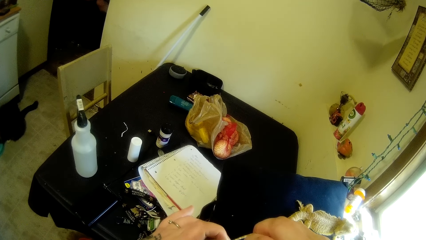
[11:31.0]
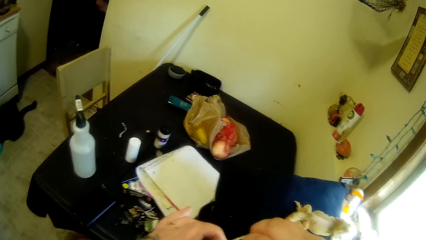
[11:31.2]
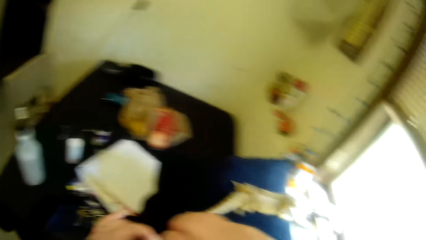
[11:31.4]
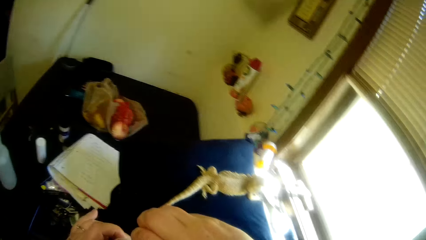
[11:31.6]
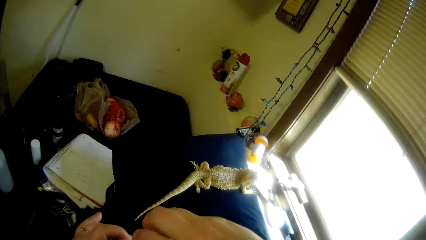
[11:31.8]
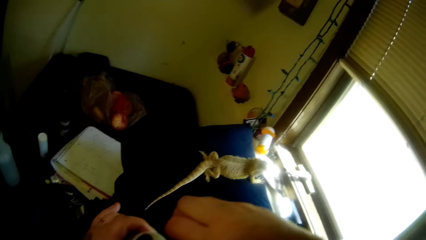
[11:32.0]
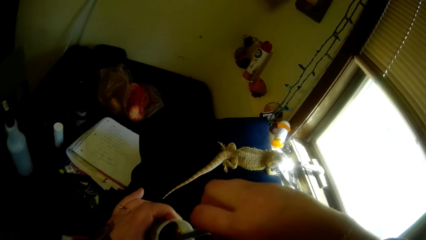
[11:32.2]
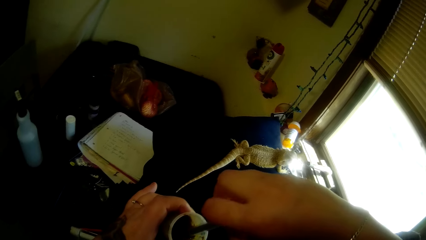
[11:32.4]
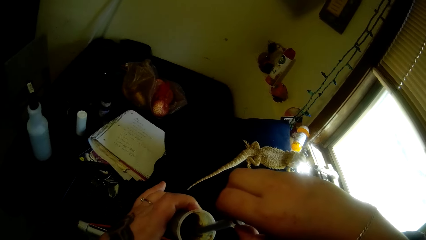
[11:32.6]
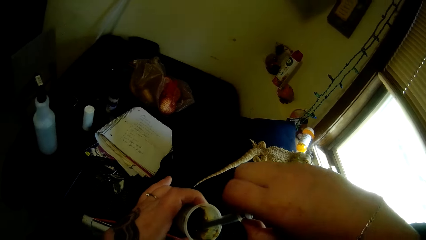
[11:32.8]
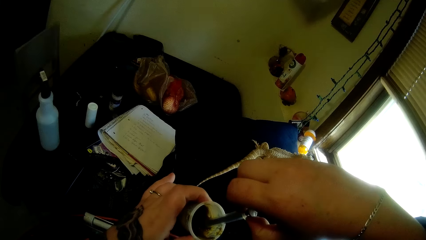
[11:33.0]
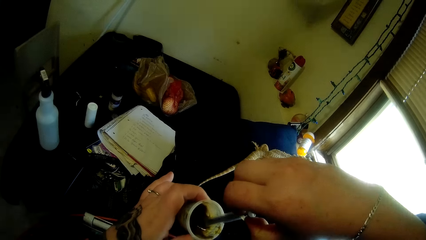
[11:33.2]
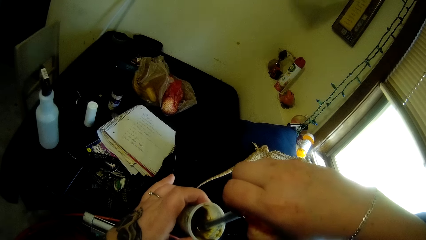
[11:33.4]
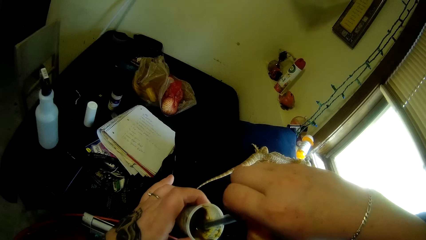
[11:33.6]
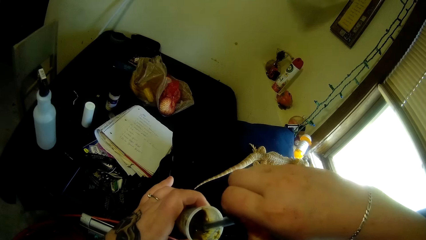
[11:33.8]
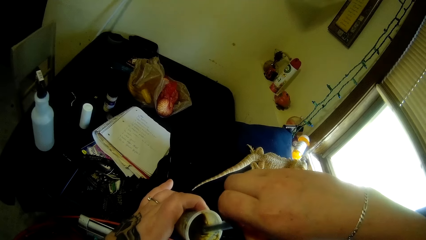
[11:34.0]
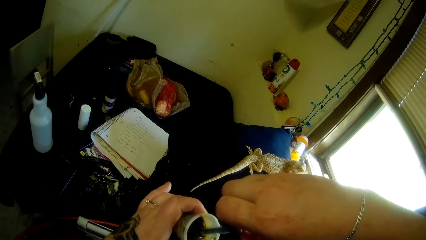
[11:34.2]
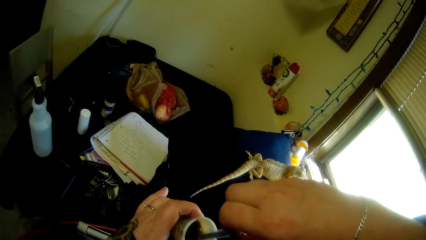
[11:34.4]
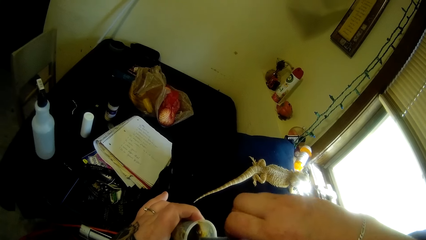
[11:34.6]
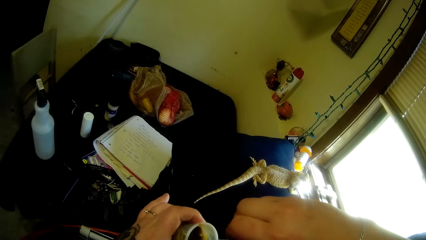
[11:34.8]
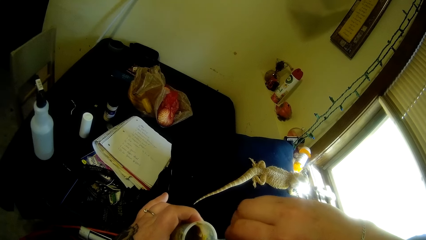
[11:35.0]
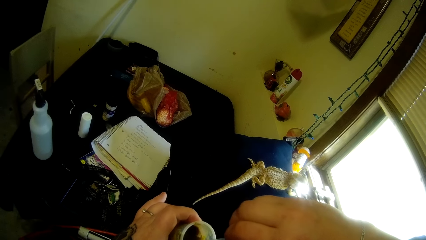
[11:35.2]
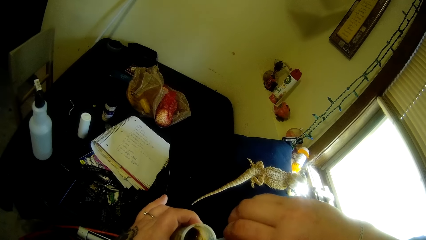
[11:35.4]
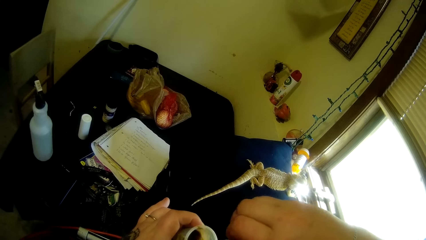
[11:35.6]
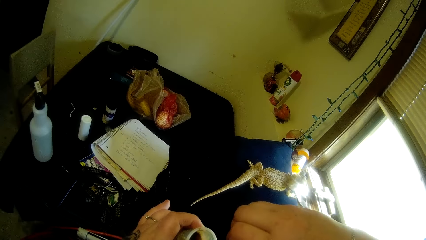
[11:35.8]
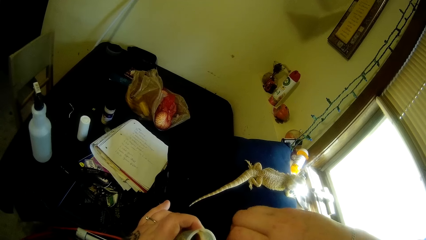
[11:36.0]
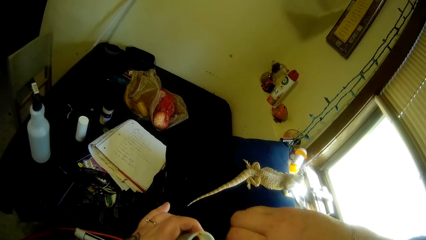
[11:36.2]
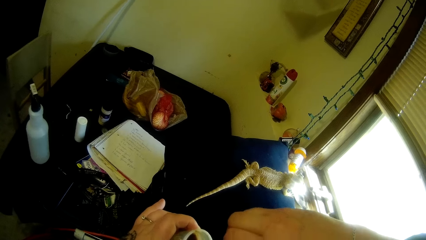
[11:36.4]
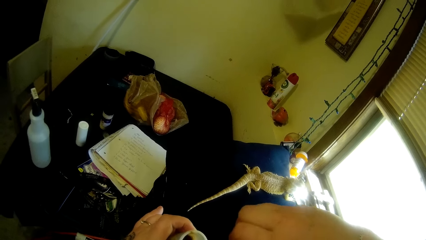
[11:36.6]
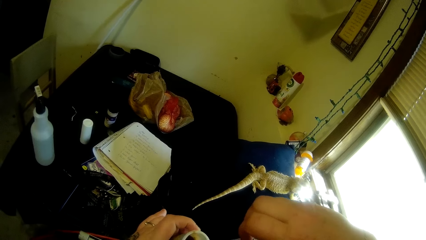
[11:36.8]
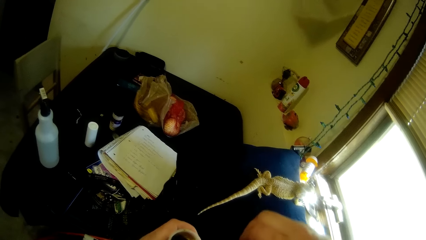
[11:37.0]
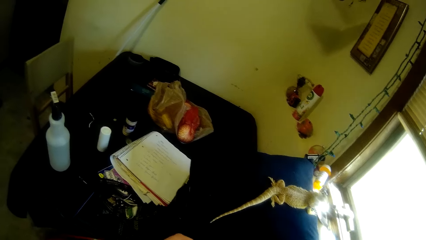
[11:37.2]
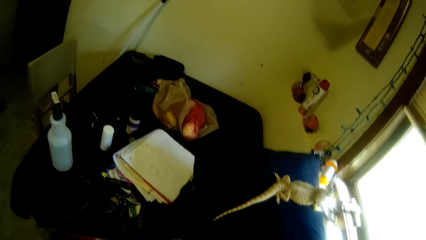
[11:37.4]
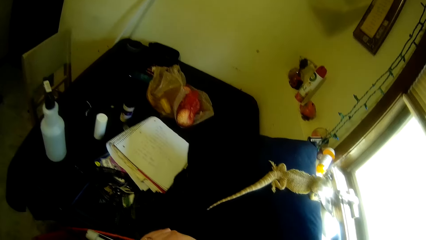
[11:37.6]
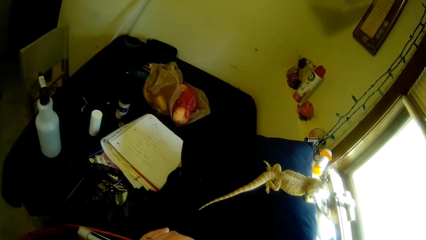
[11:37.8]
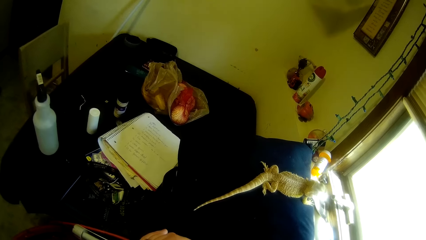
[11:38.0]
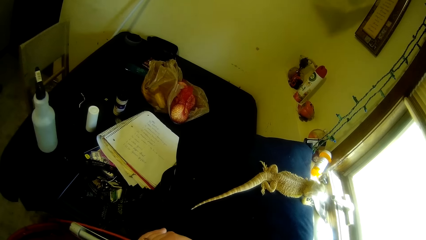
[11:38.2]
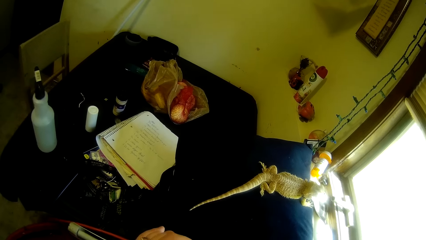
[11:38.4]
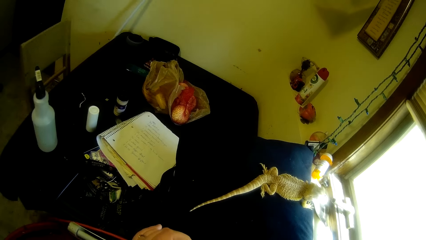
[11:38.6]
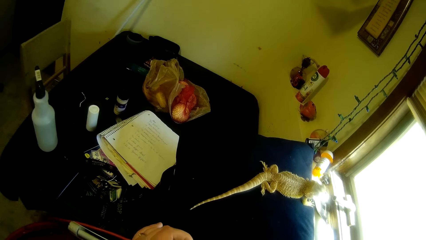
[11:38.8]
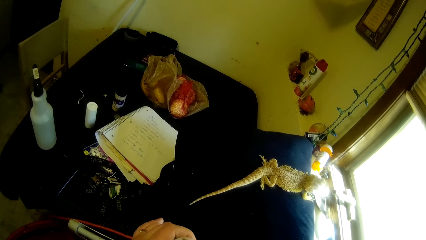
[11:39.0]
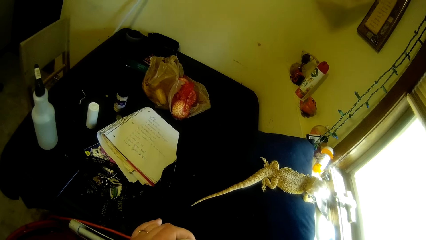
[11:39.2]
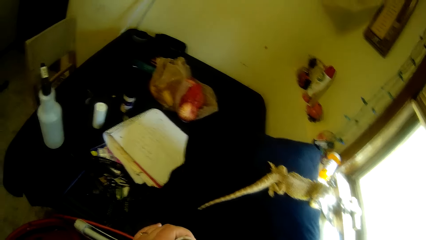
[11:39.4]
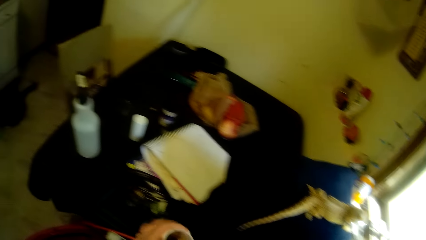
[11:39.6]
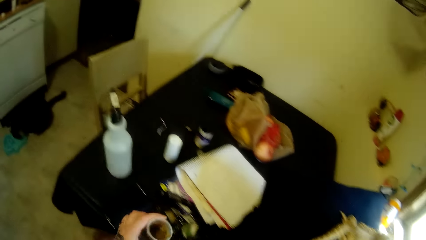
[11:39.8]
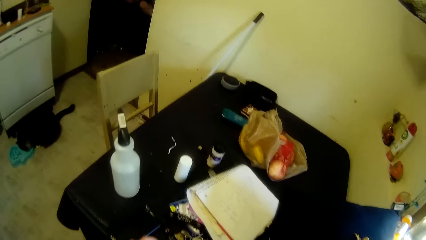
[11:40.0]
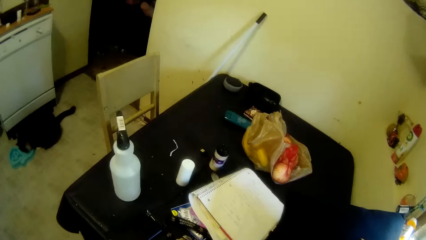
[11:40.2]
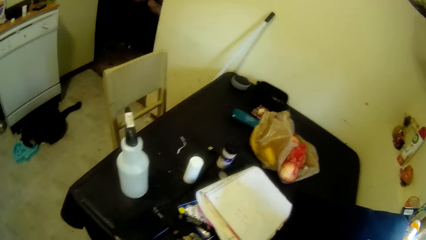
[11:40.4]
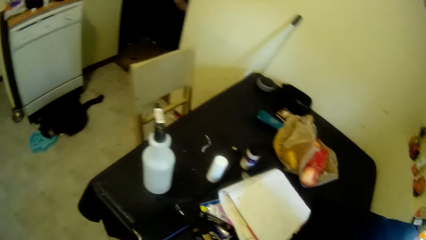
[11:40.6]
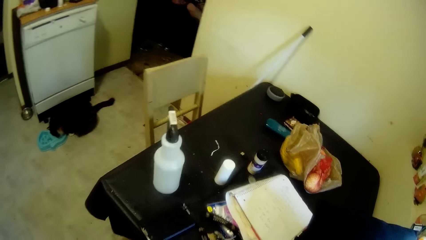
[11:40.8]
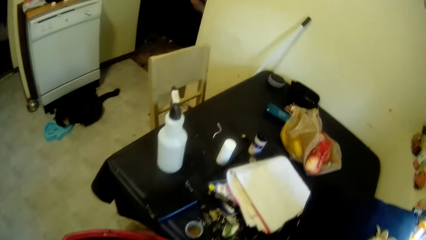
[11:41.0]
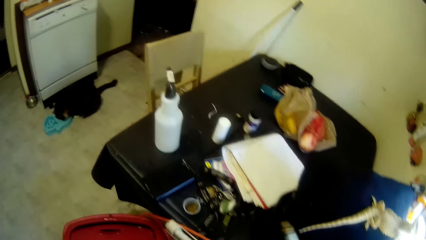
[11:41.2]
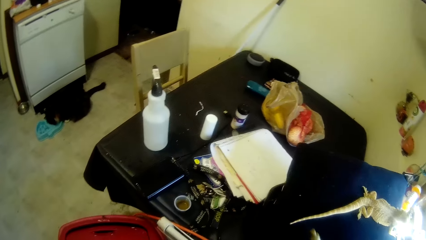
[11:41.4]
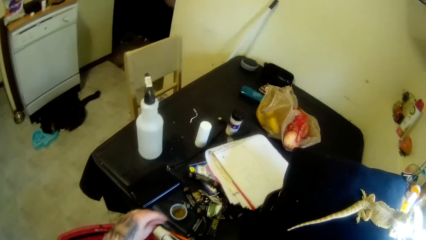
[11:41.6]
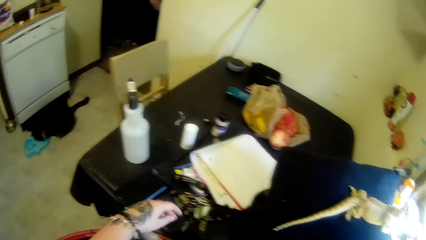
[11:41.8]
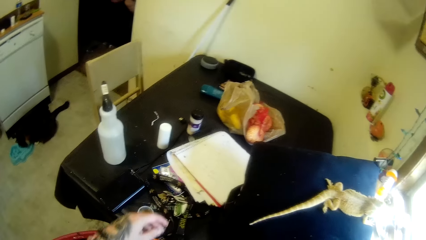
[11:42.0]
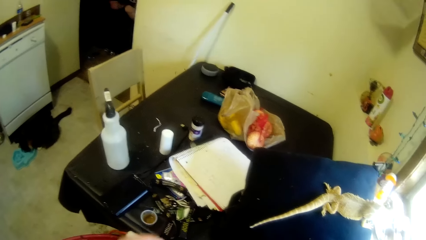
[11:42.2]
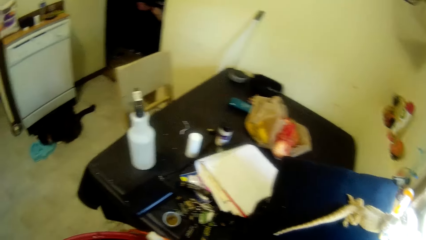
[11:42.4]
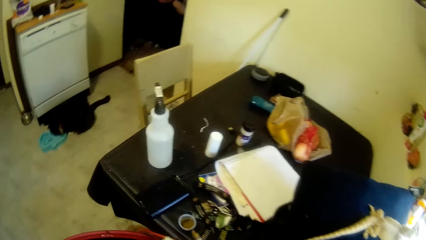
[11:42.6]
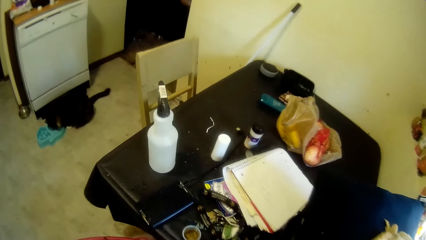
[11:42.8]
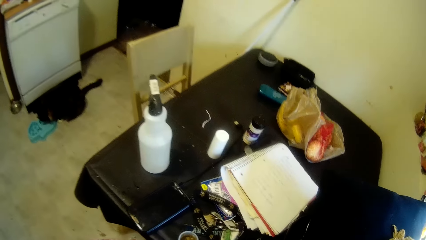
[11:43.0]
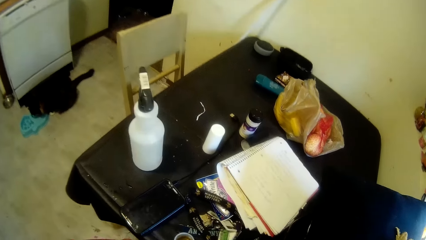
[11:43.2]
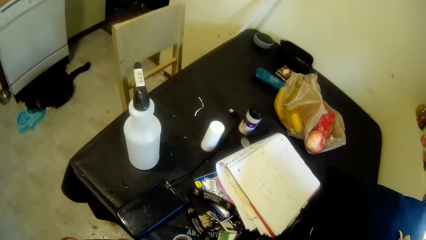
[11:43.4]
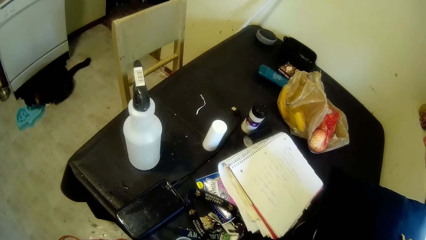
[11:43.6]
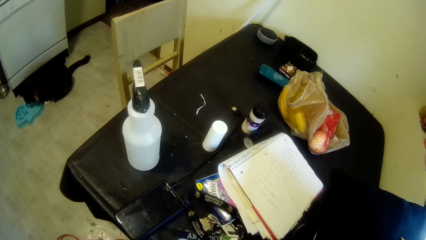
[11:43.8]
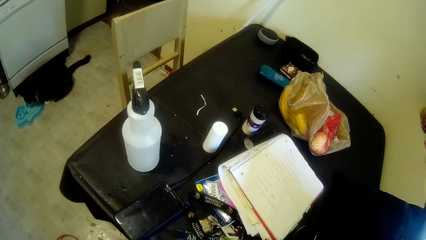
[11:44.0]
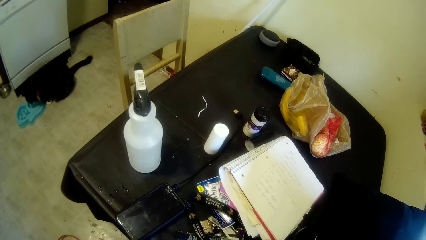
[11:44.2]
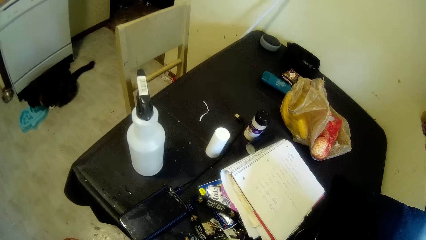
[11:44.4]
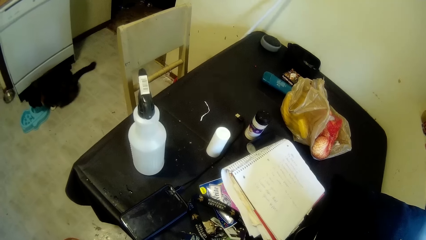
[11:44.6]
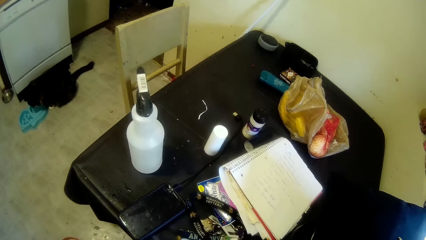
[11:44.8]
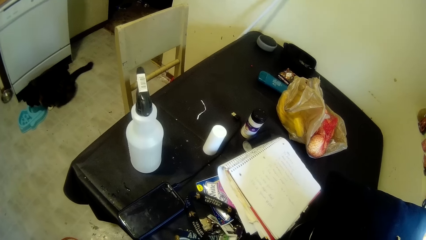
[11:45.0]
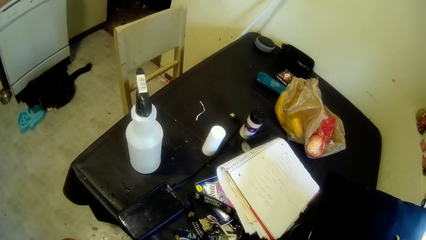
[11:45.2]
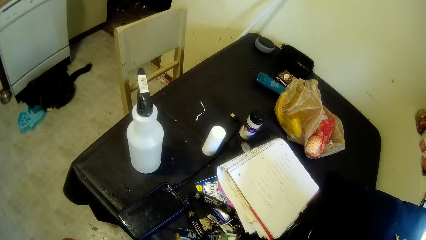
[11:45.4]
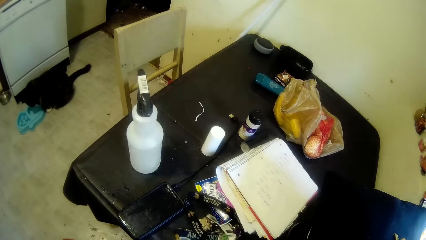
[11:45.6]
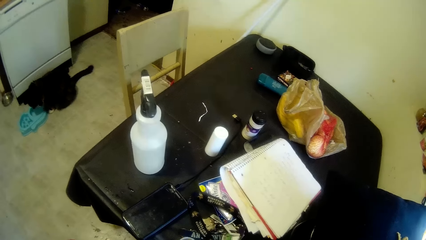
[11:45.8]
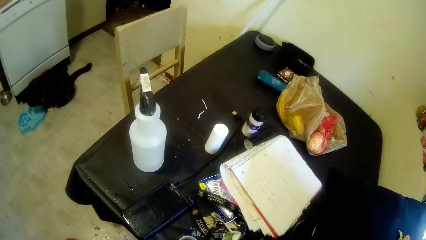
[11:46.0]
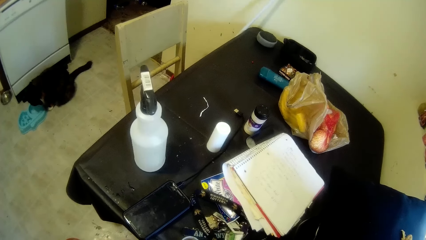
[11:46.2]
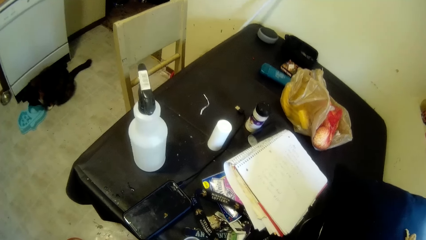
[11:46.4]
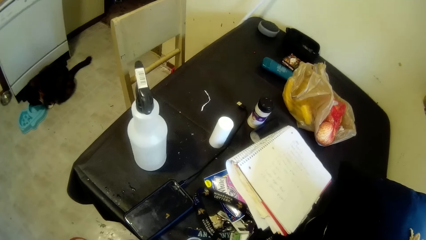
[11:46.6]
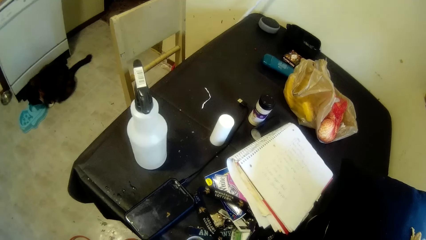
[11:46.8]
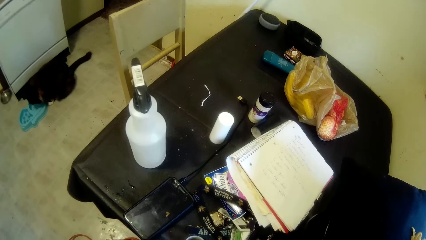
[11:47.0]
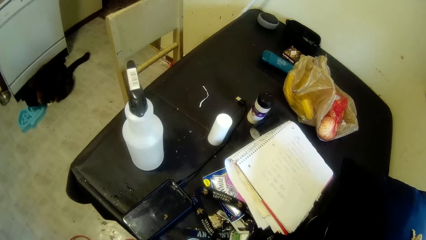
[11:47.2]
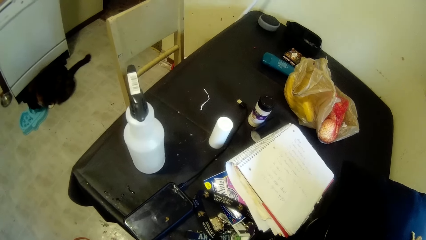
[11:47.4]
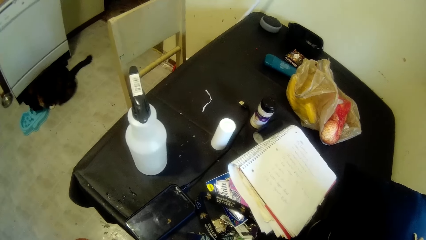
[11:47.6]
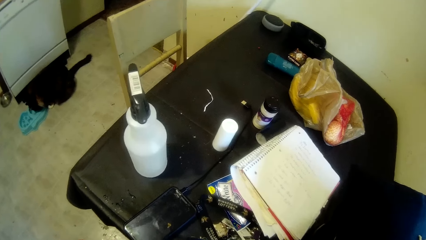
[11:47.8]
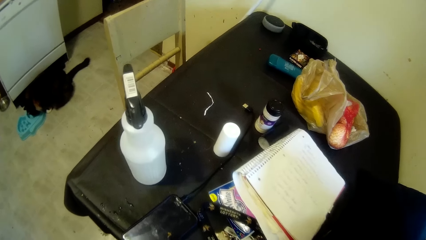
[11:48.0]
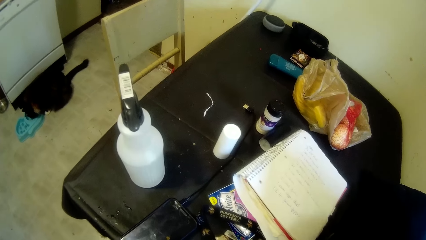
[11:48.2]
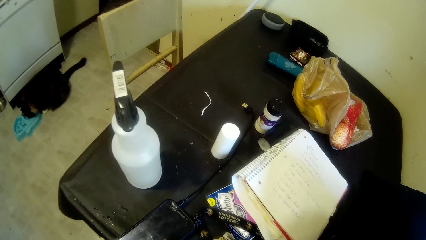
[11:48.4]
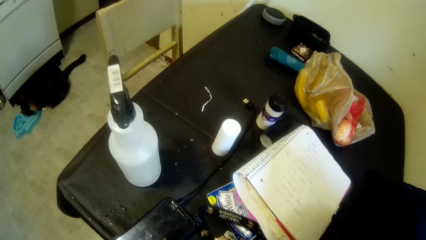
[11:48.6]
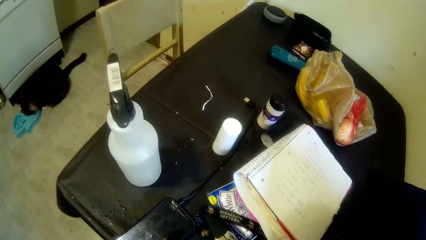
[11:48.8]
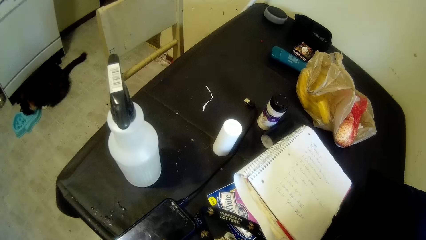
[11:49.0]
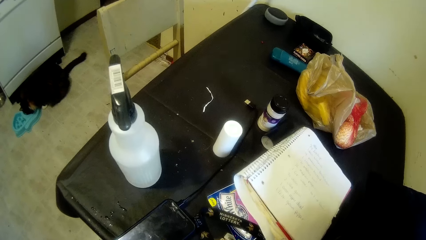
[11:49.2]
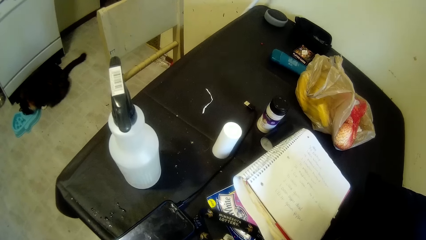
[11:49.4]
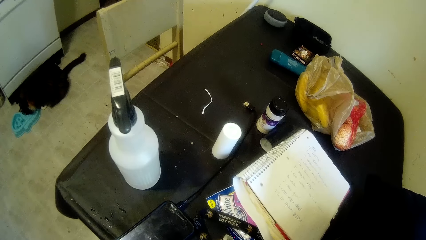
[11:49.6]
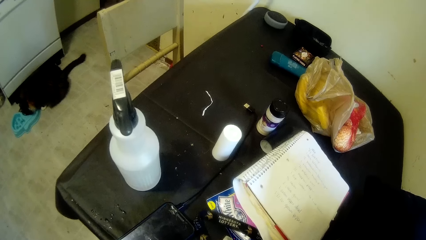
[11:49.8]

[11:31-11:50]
The camera wearer puts the liquid in the syringe. They stare at the book.
